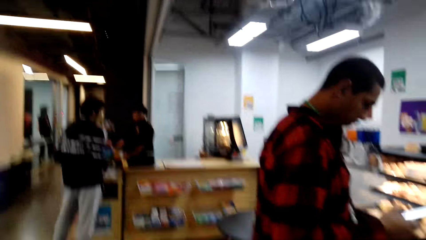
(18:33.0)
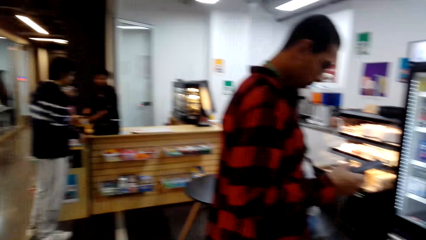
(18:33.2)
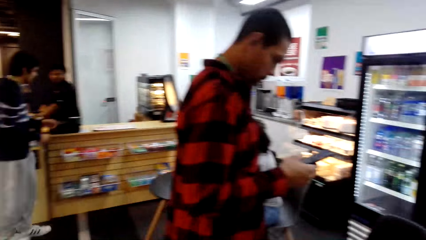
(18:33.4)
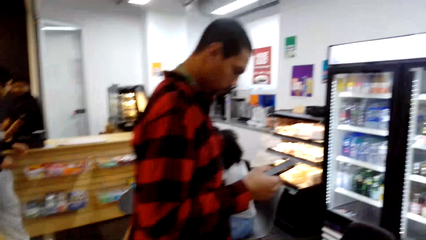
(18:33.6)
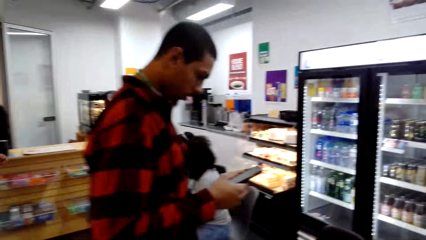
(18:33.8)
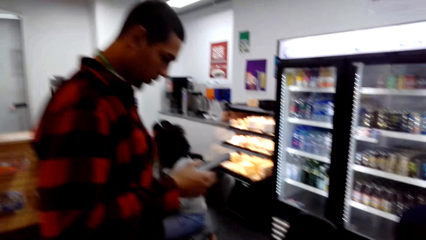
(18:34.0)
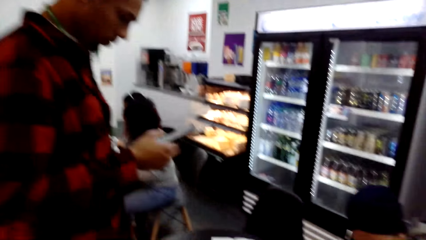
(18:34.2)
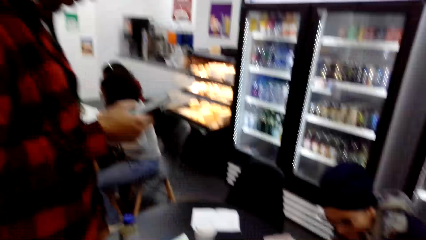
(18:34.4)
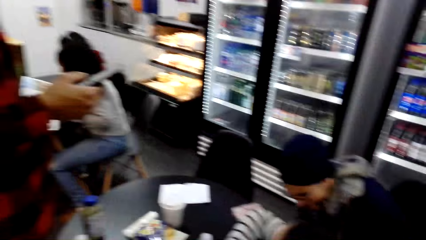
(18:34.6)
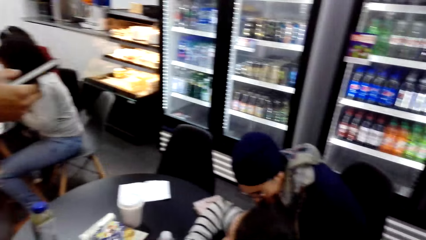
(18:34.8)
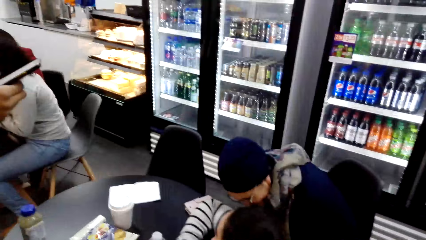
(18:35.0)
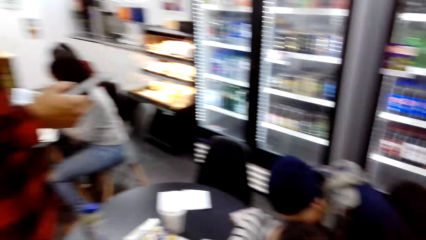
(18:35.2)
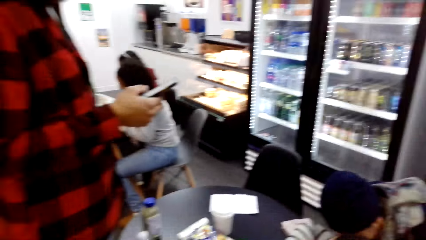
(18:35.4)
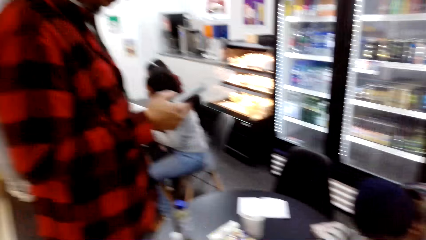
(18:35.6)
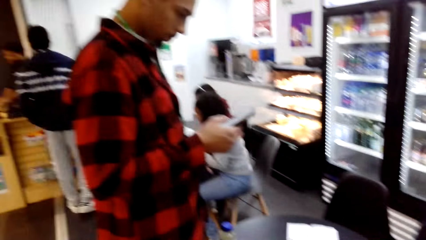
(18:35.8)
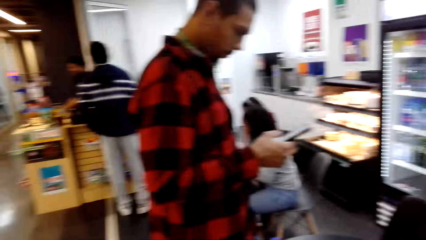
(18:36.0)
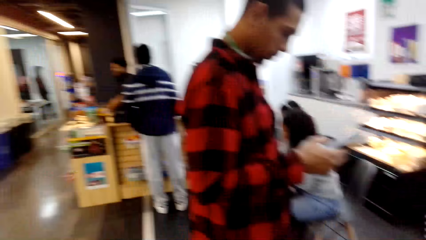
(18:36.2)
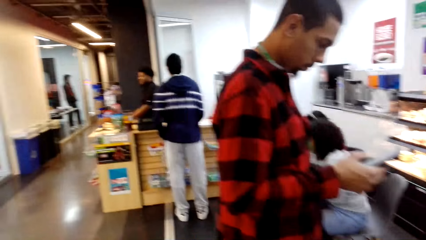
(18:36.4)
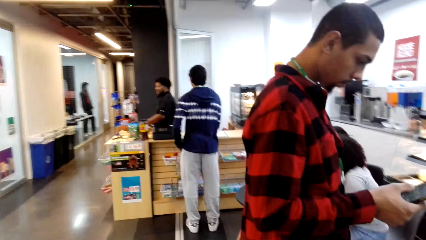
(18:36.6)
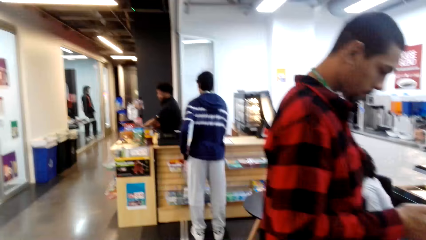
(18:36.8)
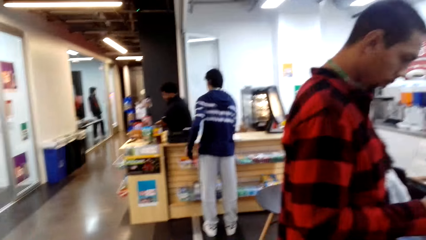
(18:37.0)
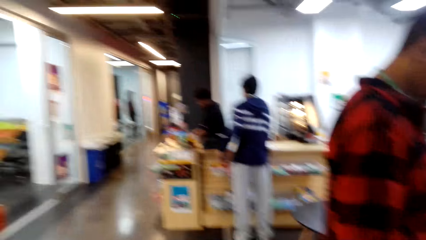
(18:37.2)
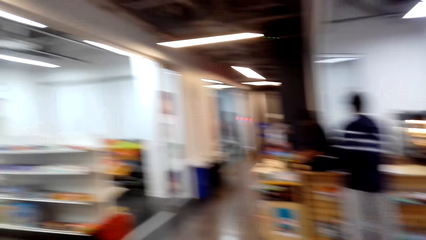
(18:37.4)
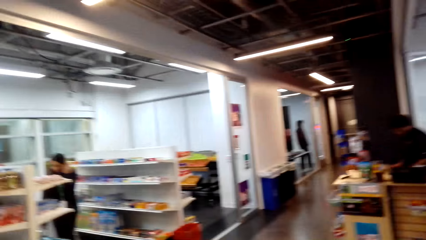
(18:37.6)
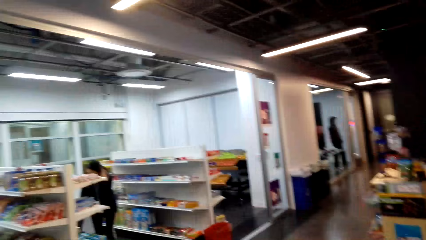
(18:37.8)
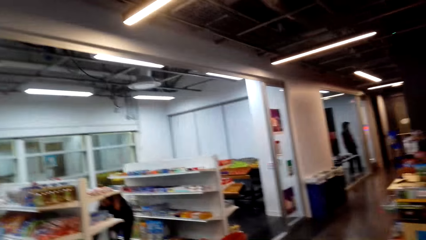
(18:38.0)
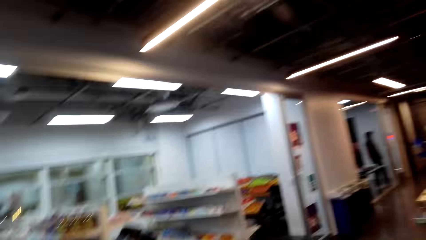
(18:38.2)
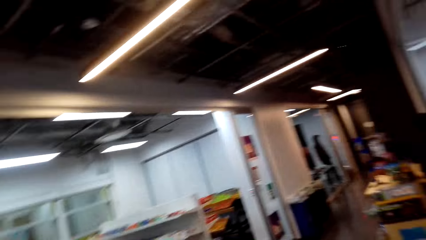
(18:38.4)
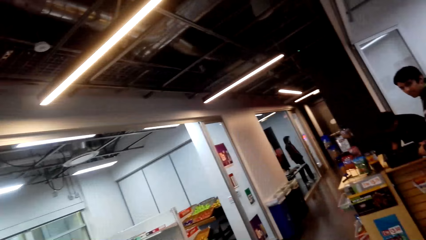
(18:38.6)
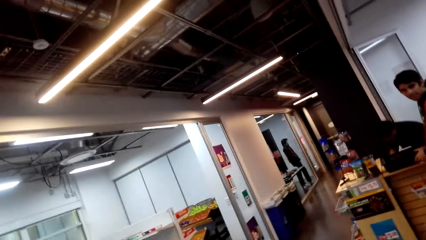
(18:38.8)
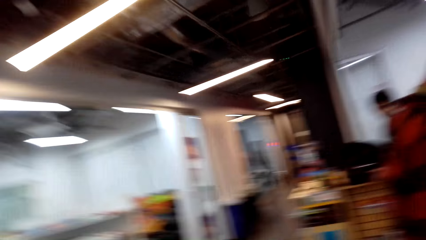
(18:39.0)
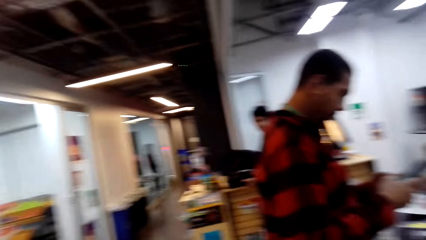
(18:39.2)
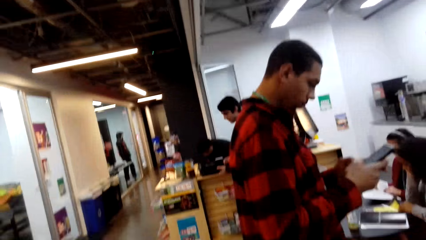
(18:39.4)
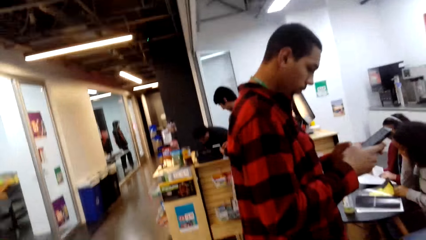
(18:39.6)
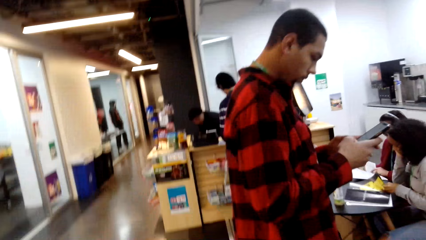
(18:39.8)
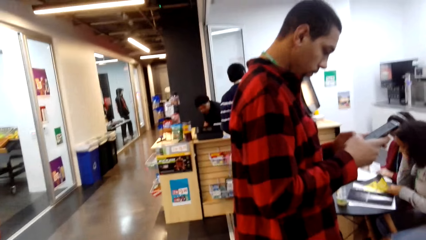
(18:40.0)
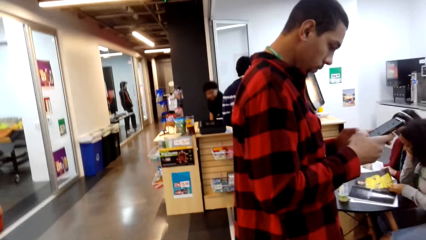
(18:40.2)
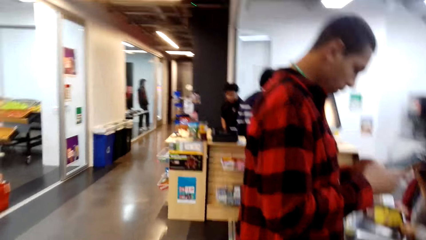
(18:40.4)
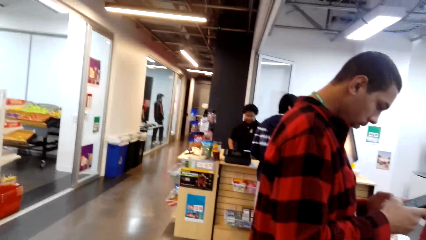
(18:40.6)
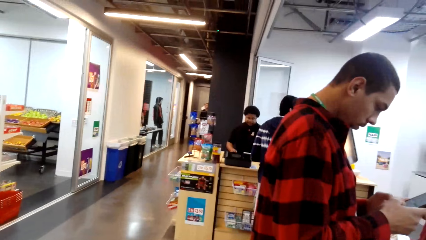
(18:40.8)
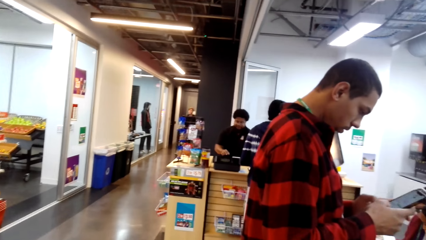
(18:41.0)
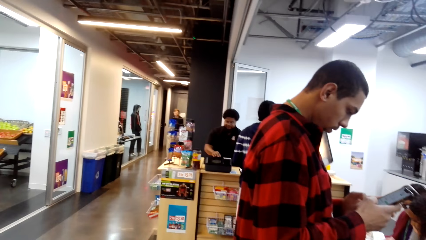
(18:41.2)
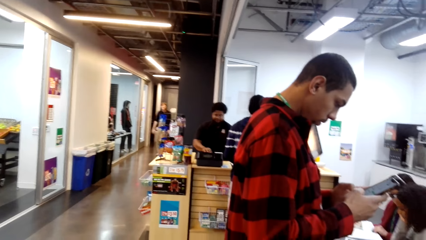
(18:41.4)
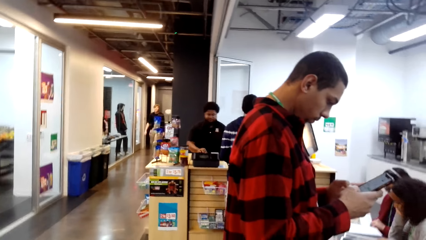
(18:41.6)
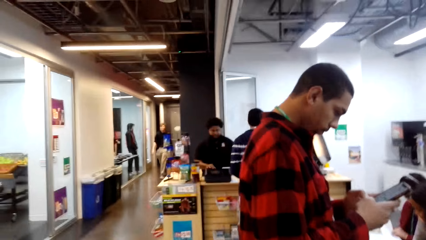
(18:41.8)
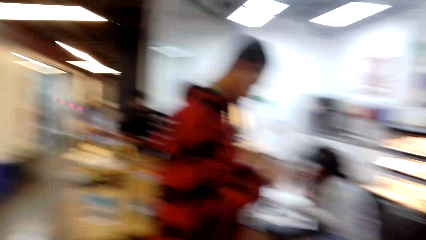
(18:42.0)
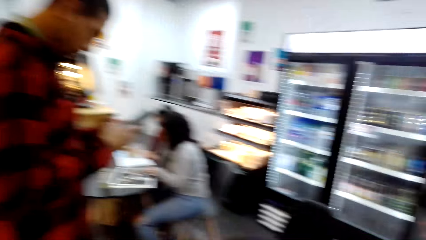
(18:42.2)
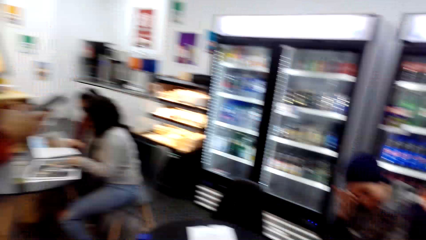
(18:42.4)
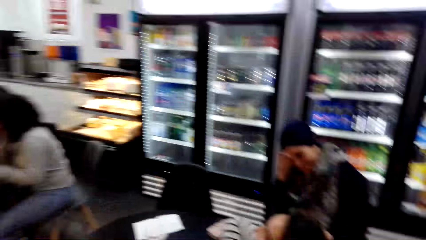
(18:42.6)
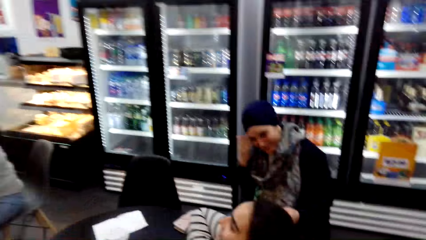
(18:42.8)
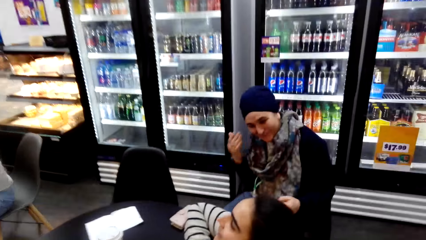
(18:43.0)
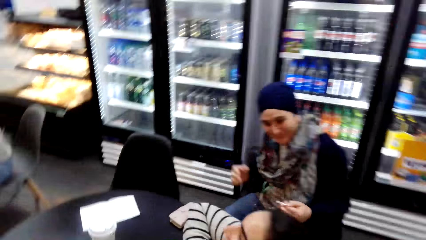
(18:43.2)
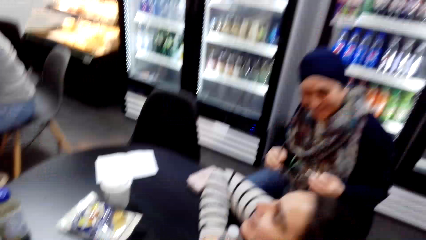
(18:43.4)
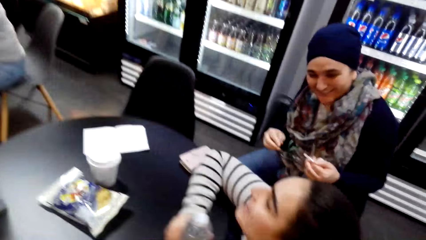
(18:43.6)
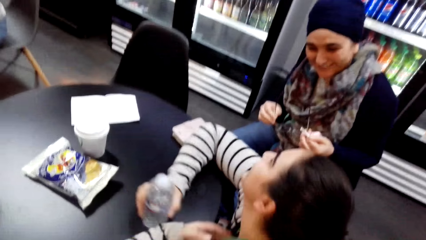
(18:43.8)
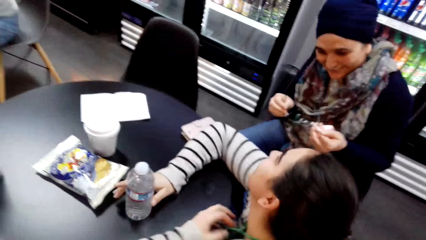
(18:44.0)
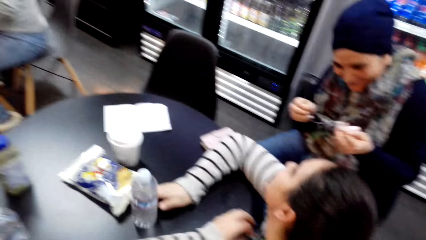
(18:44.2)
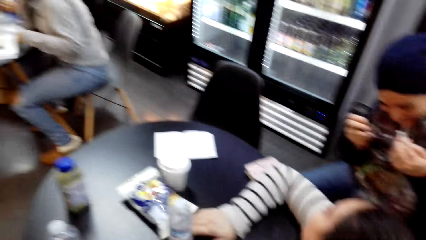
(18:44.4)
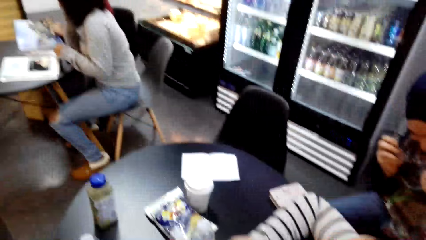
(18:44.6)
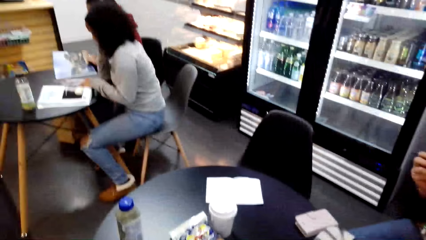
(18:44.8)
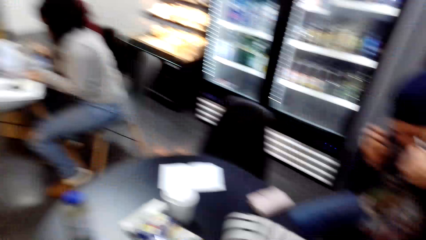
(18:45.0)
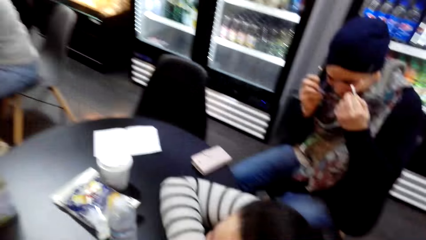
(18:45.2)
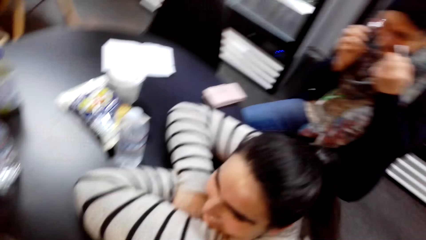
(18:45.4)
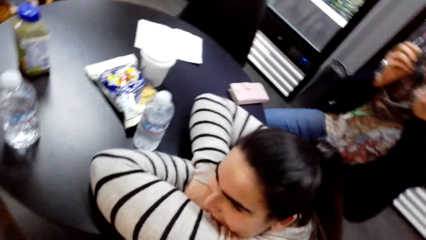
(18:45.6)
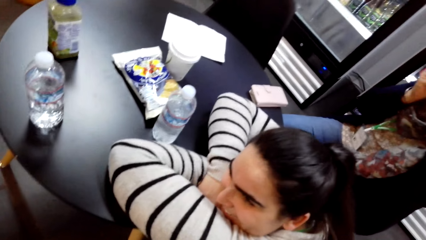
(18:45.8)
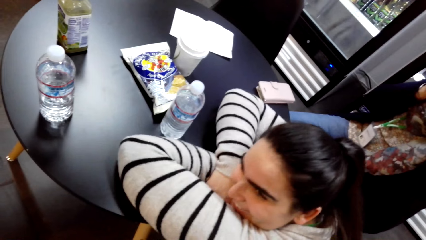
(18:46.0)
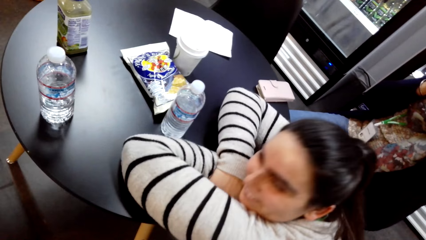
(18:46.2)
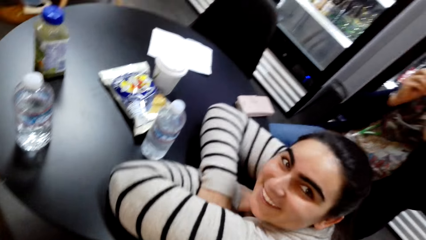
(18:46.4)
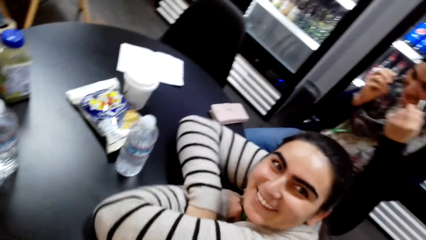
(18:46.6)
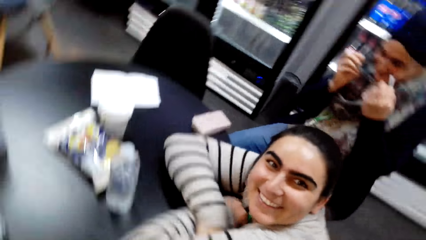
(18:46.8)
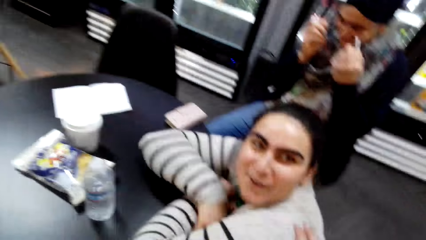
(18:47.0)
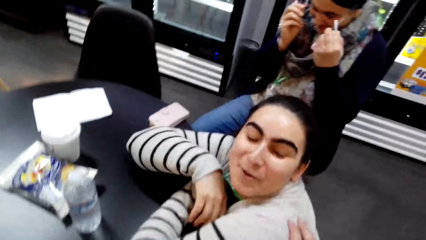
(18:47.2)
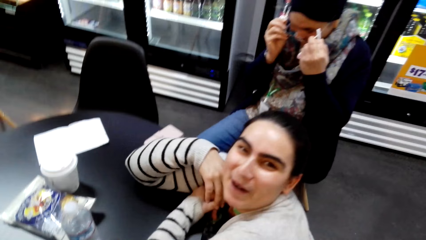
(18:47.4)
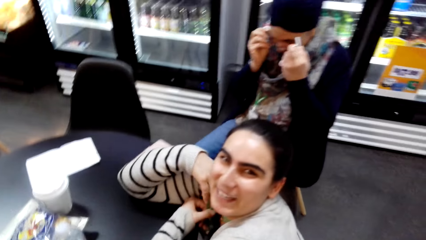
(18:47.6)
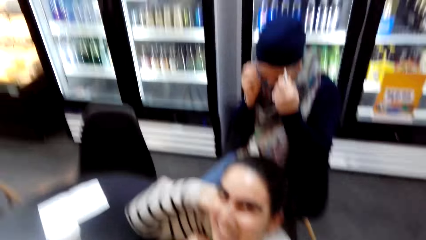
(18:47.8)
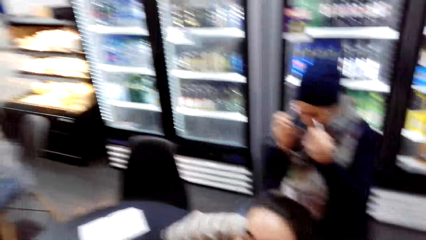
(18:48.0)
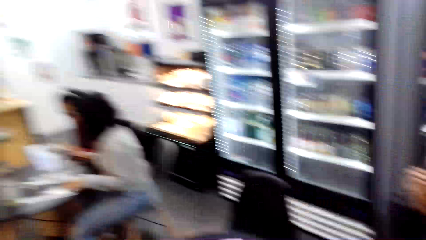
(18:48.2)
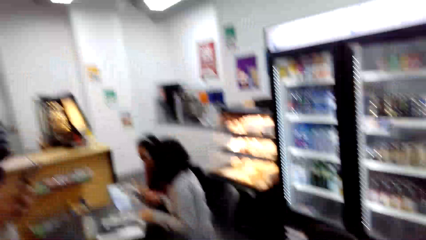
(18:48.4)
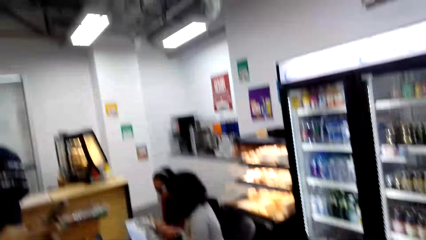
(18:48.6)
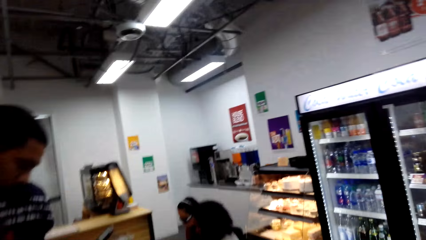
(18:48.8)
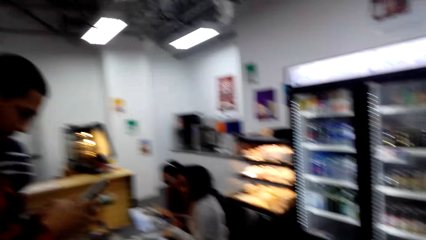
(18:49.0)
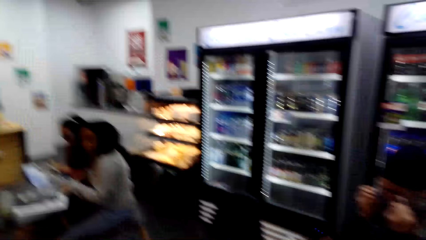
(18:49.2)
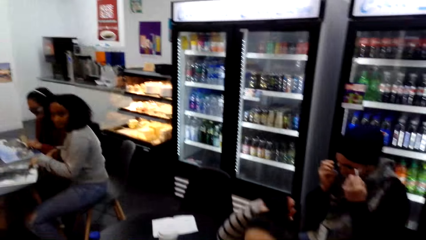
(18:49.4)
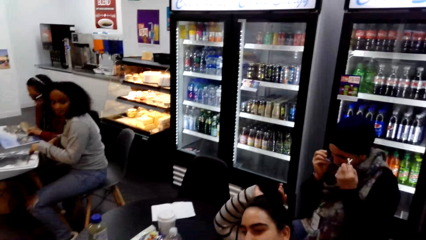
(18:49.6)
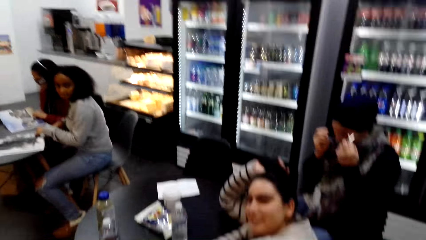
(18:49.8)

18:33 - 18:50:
The camera wearer dialogues with a woman. They touch the woman.
